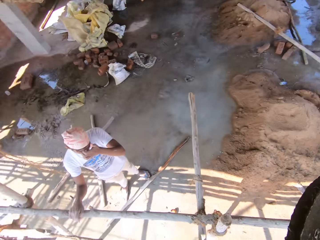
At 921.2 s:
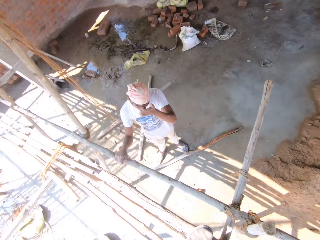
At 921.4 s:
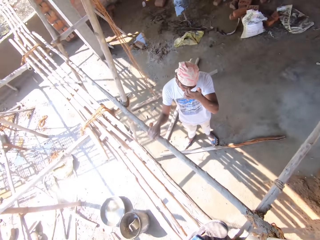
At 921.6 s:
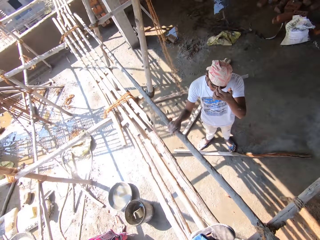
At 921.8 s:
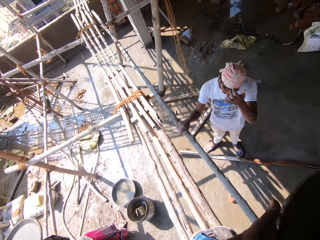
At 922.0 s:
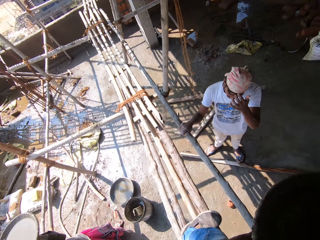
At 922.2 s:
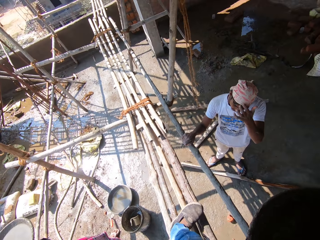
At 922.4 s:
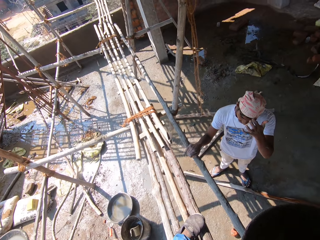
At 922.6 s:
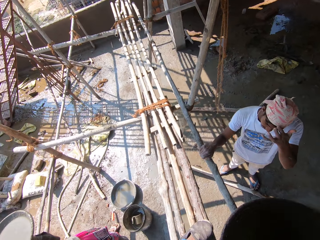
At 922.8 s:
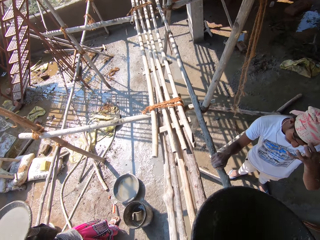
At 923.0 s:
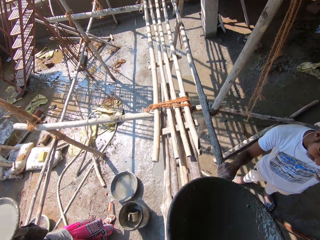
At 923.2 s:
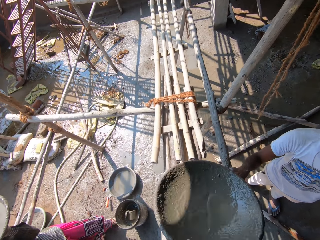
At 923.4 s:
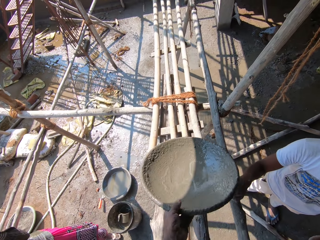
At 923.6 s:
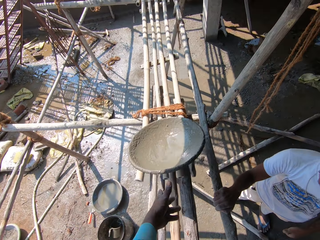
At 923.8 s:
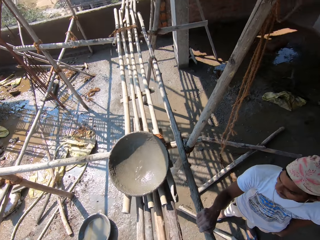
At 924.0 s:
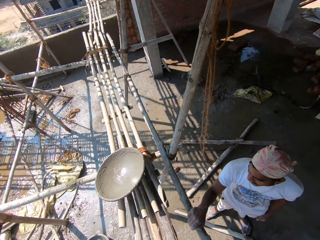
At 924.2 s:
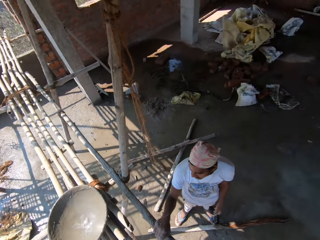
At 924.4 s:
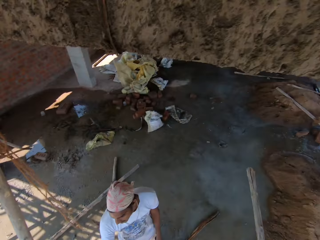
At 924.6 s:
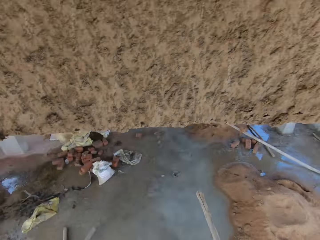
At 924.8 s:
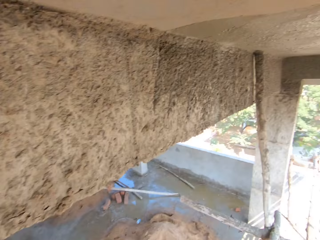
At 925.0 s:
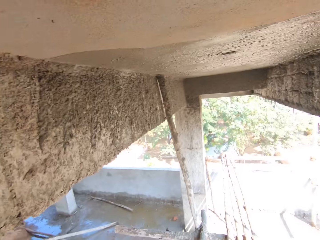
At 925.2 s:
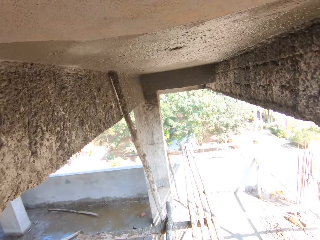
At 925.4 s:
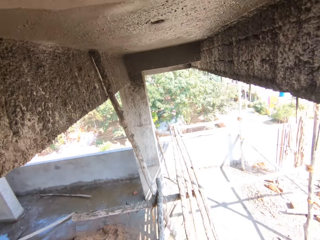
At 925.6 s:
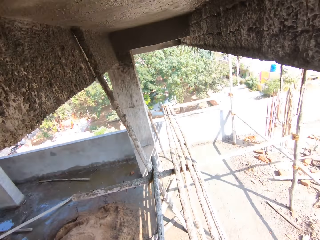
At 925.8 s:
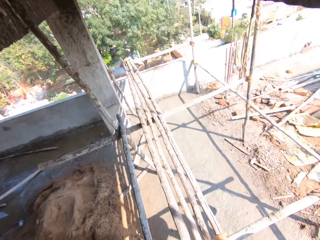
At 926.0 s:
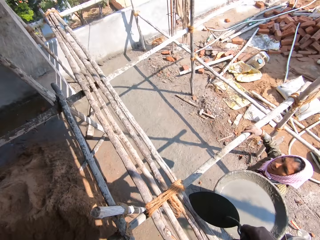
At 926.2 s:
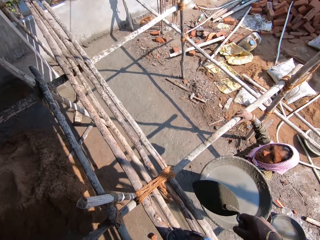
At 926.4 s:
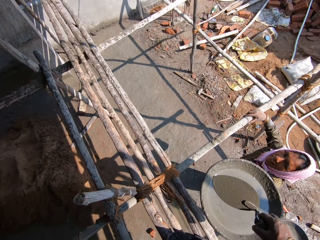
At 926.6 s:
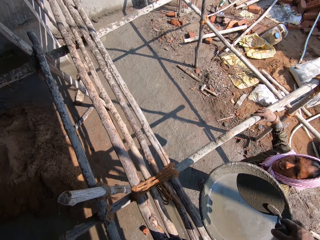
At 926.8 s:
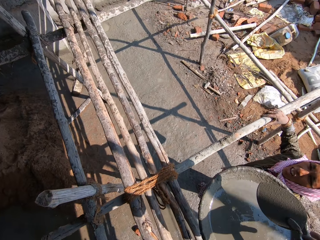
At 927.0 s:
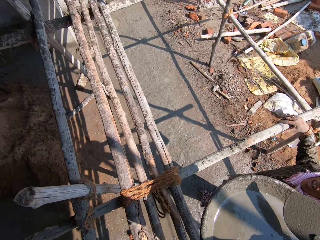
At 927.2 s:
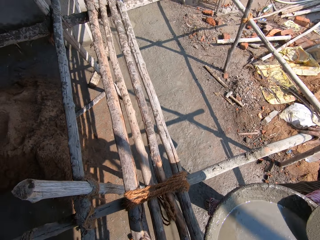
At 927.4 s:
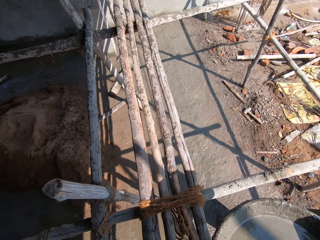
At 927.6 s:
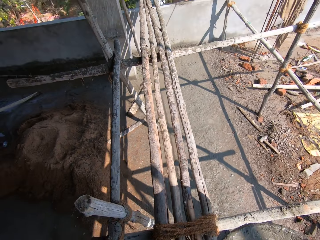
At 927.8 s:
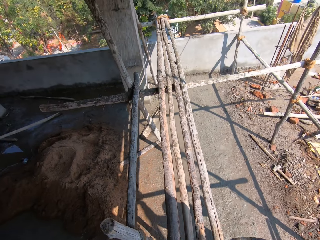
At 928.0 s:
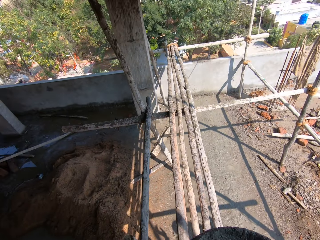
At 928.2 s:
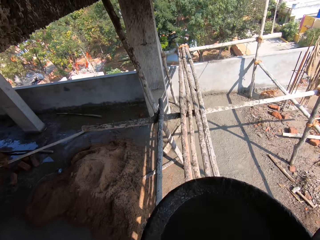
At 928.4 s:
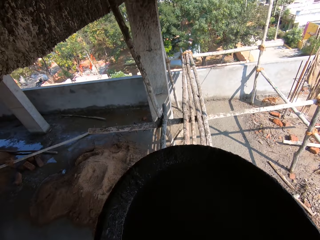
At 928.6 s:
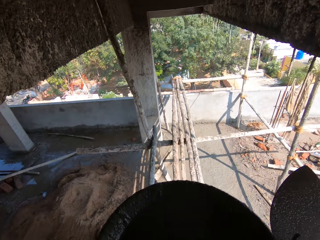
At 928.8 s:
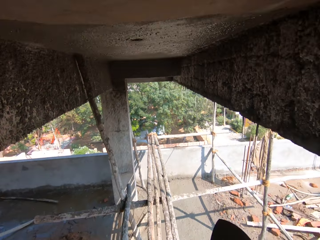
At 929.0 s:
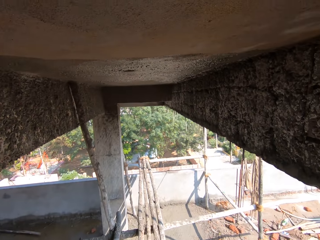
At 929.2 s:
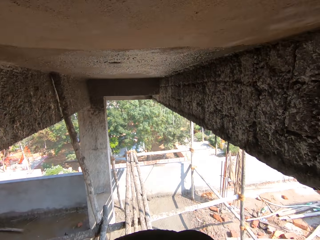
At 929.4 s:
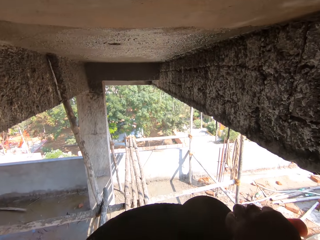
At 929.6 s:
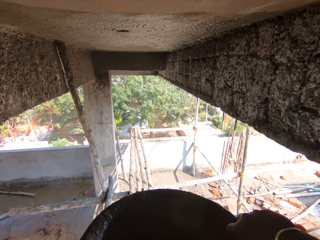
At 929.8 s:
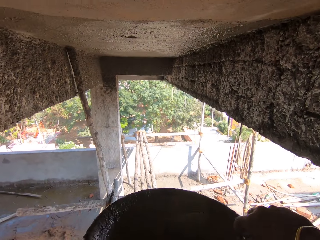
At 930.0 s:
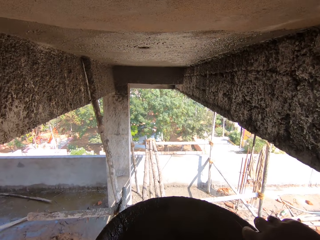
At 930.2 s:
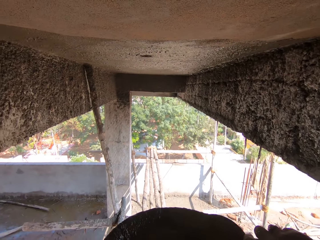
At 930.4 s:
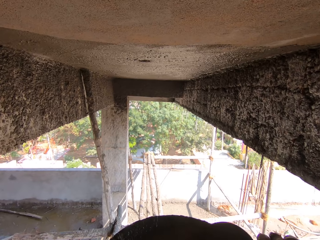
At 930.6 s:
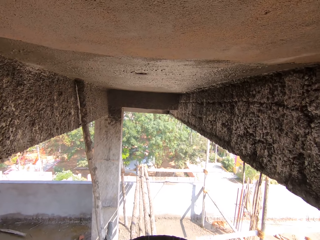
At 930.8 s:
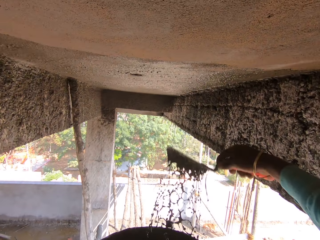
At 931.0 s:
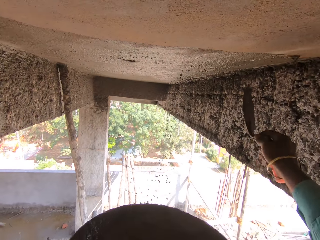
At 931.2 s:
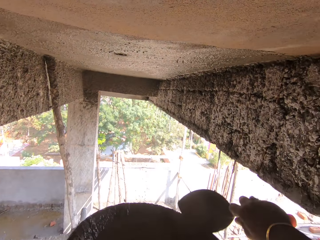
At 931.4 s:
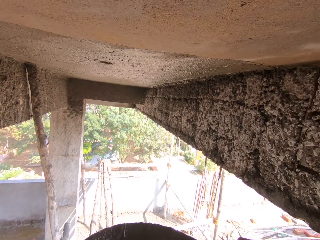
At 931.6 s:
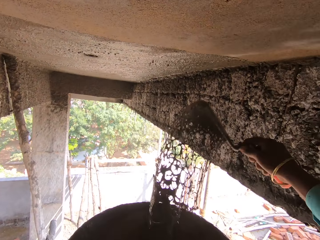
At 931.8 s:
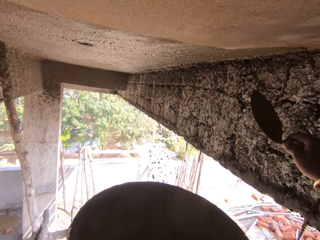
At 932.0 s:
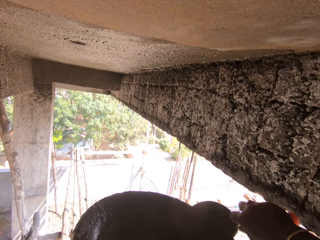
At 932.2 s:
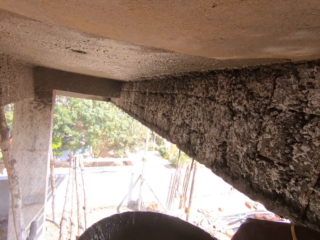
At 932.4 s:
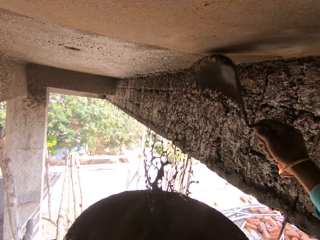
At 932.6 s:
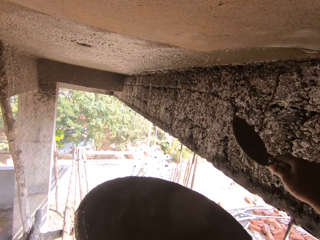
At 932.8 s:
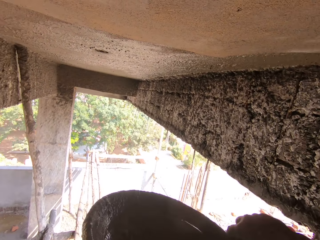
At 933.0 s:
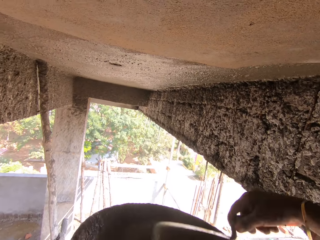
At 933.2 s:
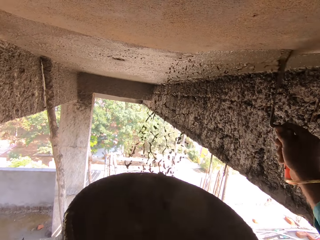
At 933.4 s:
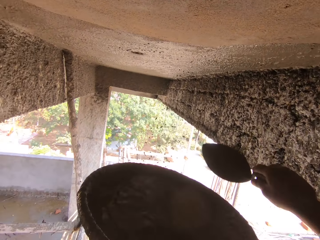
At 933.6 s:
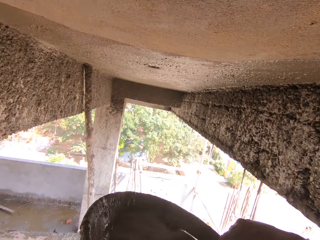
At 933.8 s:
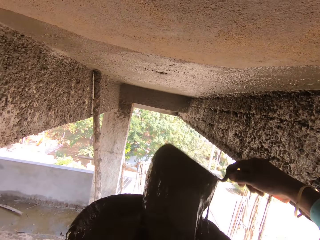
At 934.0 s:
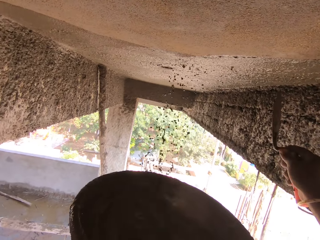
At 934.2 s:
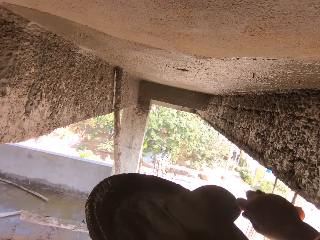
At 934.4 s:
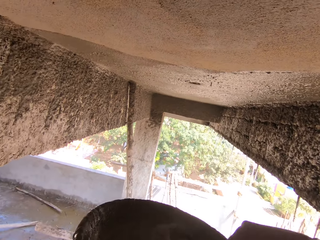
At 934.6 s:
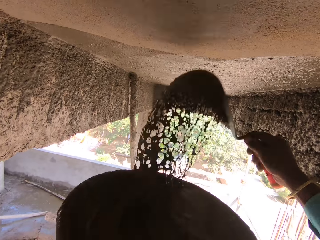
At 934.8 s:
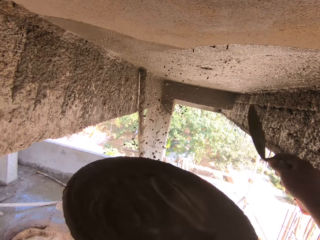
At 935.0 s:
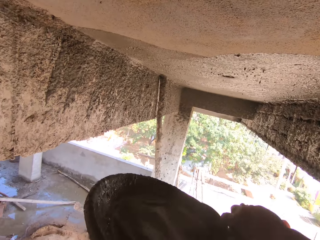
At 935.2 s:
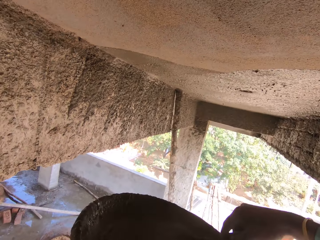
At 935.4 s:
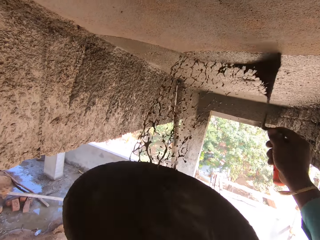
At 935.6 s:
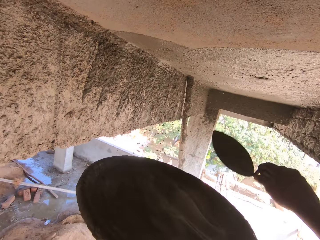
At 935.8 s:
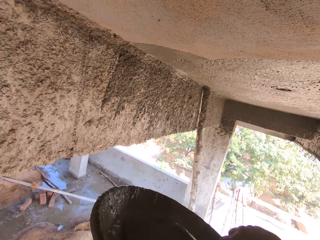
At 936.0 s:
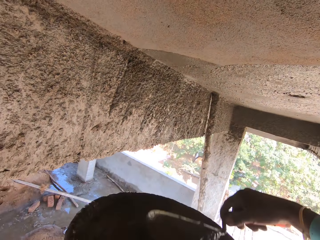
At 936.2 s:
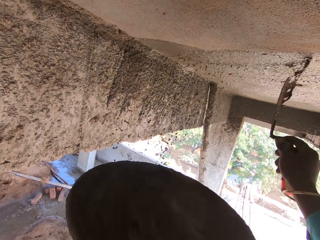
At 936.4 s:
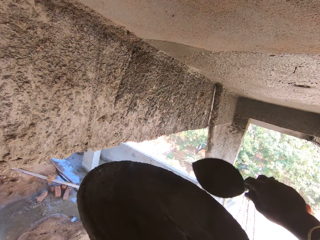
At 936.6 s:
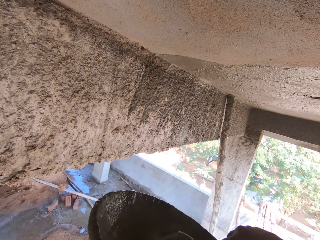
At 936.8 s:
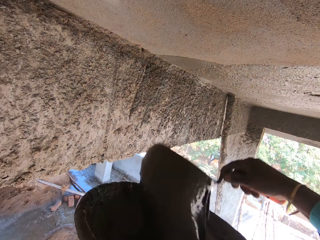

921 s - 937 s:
The camera wearer walks. They place the head pan on the poles. A lady hands the camera wearer the head pan with concrete. The camera wearer walks. They spread the concrete on the wall with a brick trowel.

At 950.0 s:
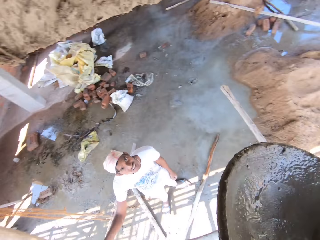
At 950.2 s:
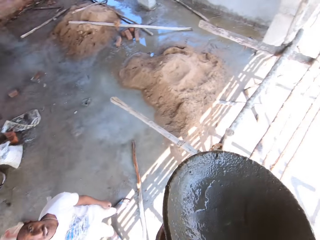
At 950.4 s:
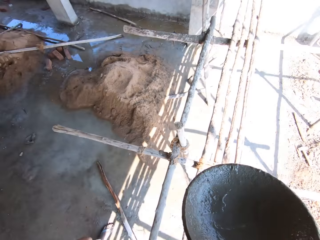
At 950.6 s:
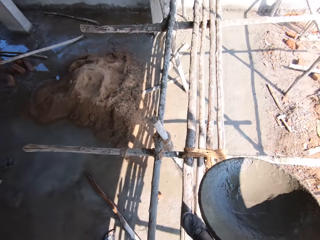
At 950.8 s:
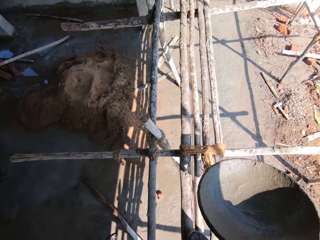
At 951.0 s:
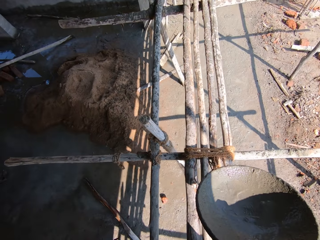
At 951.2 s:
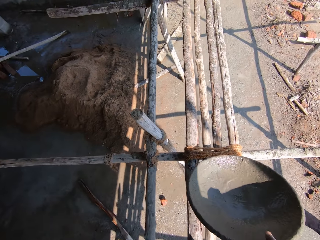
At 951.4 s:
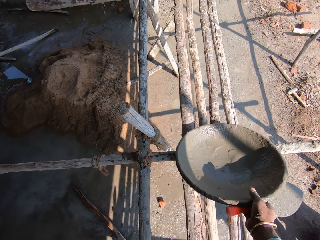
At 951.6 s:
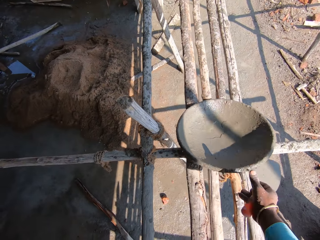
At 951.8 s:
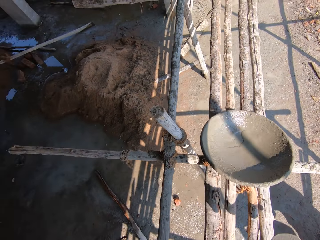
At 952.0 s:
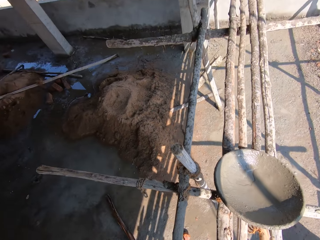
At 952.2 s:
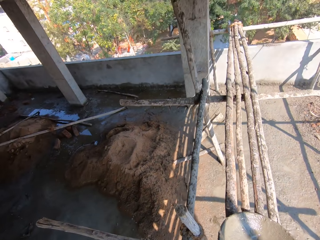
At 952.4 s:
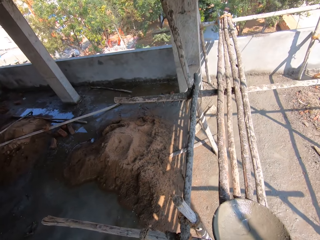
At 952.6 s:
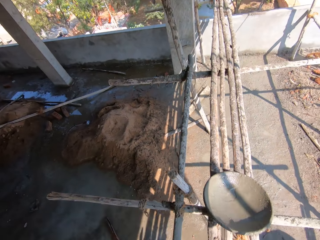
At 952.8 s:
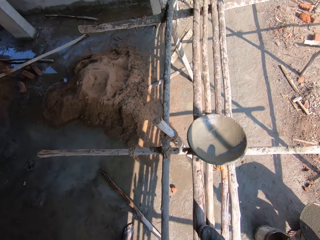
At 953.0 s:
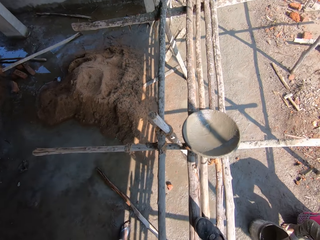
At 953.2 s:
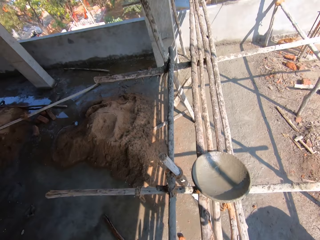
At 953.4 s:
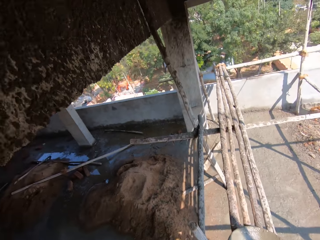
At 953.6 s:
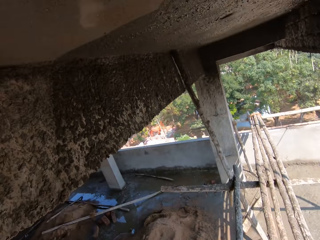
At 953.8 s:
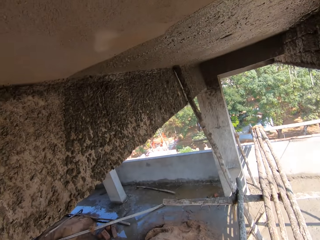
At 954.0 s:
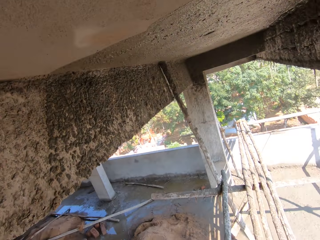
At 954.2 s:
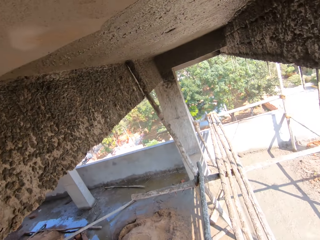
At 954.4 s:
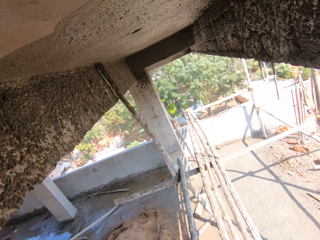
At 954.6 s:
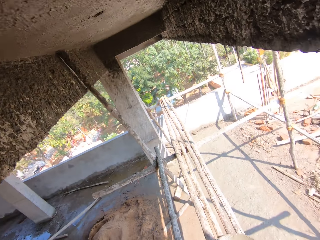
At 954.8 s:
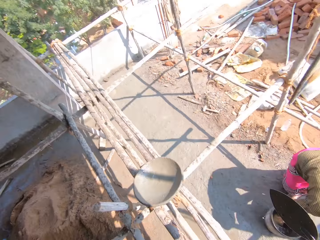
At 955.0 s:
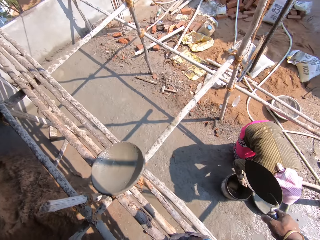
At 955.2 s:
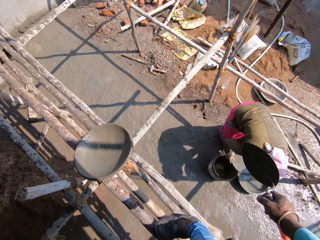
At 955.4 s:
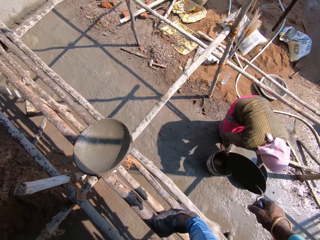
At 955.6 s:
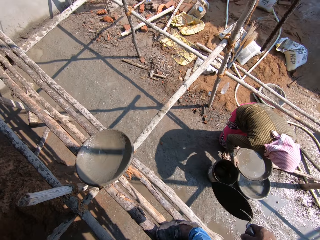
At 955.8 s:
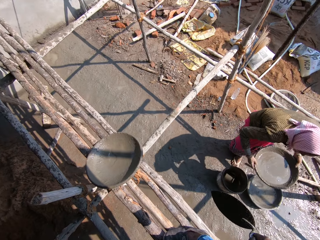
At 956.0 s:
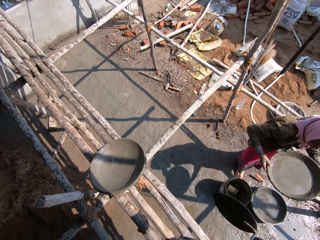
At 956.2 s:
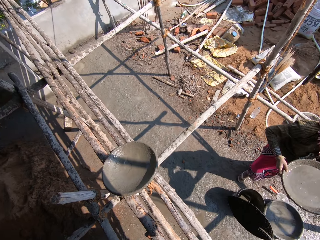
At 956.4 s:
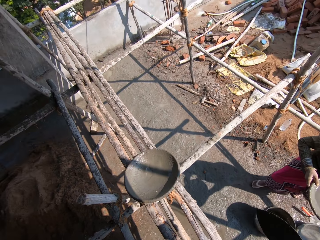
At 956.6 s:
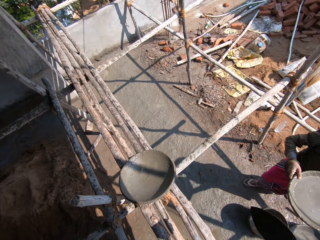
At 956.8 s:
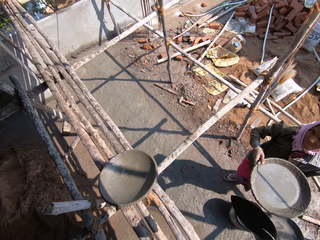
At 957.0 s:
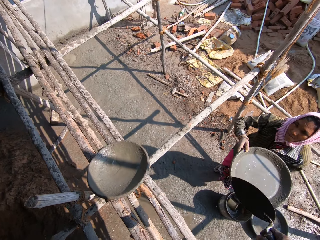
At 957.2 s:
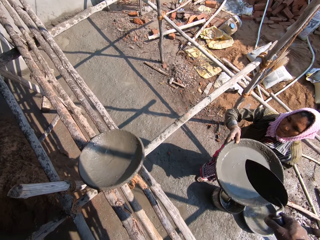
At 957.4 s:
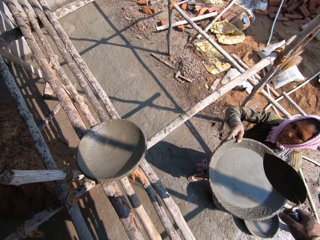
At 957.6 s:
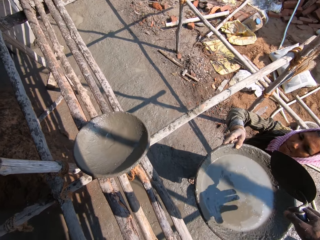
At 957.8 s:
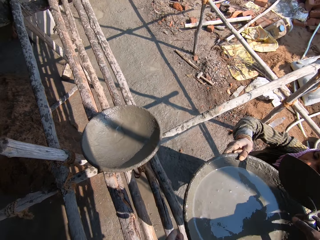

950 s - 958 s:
The camera wearer places the head pan on the poles. They look around.
